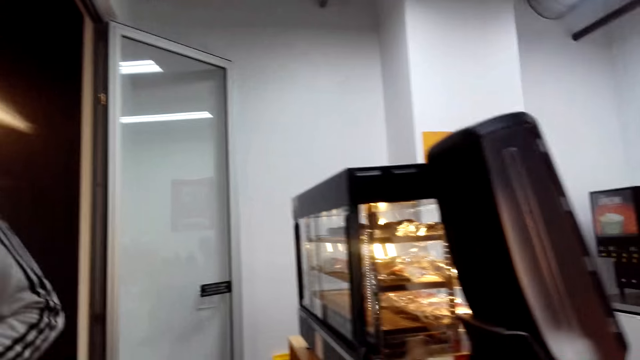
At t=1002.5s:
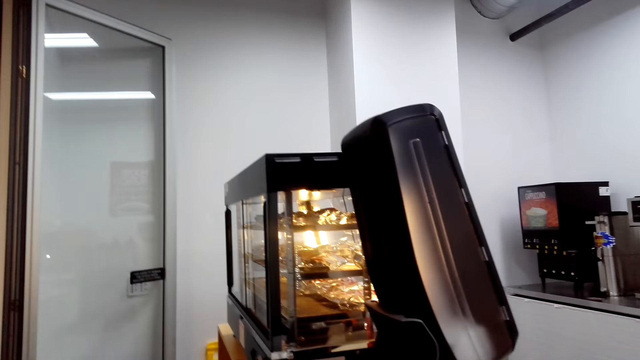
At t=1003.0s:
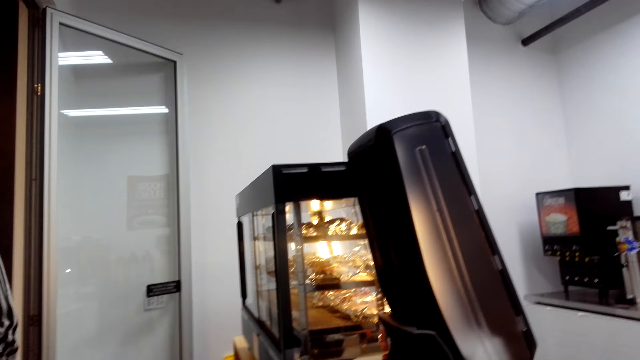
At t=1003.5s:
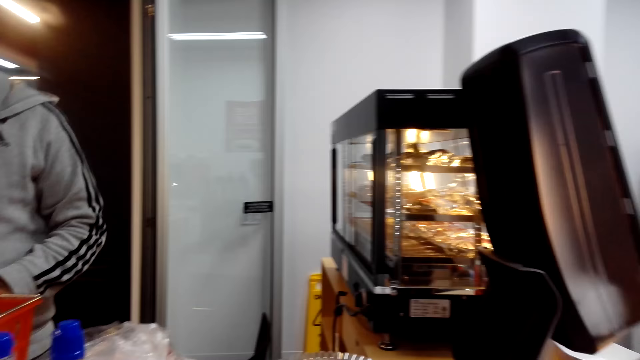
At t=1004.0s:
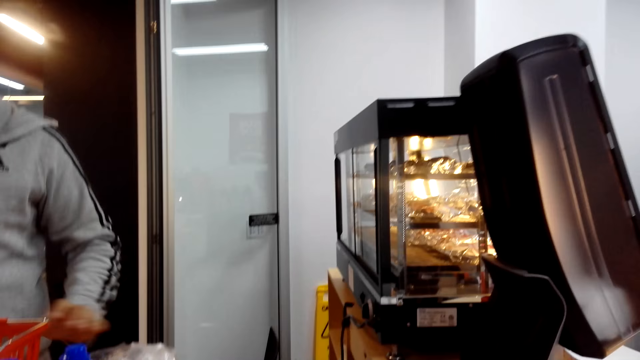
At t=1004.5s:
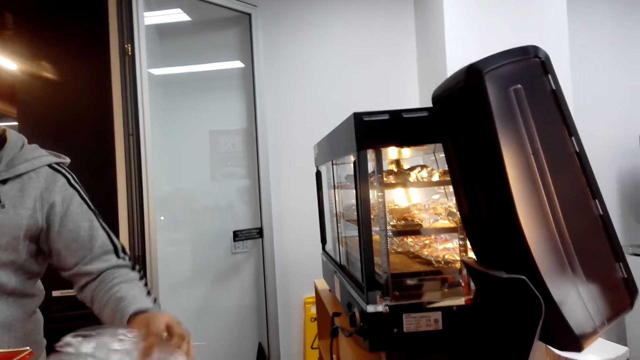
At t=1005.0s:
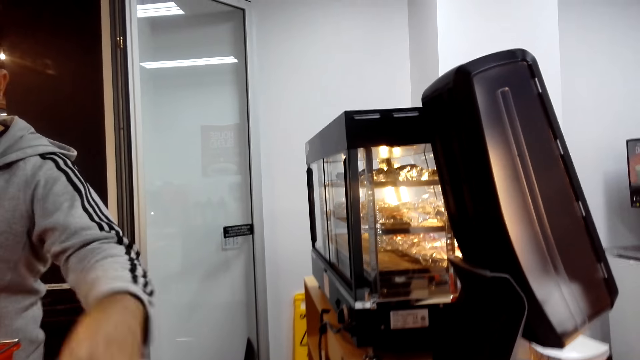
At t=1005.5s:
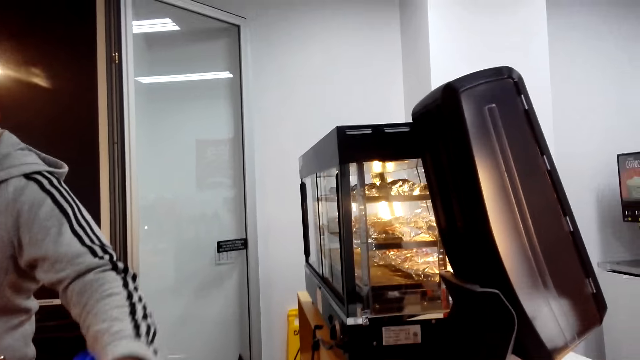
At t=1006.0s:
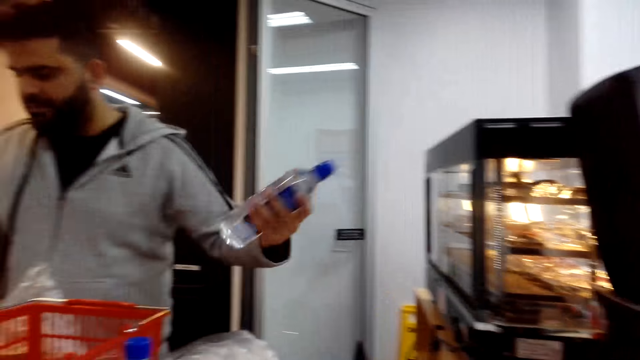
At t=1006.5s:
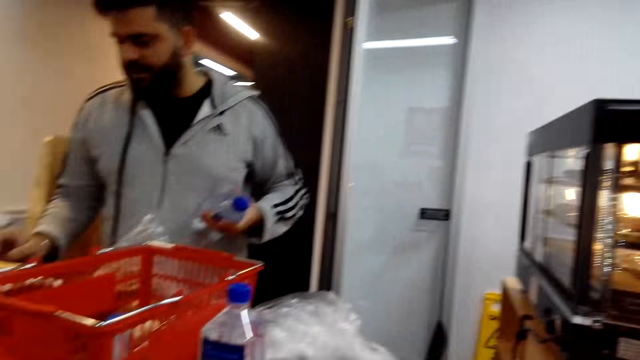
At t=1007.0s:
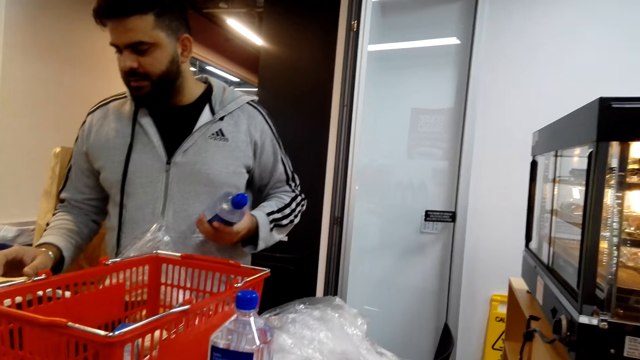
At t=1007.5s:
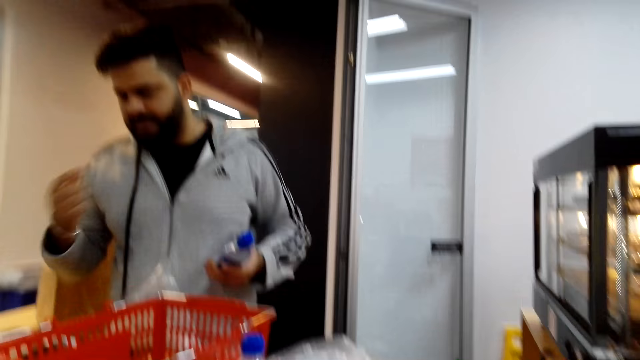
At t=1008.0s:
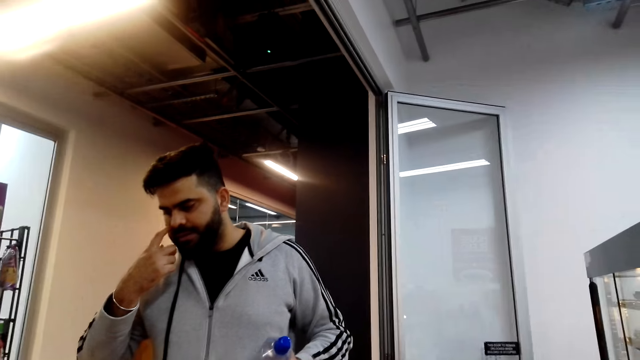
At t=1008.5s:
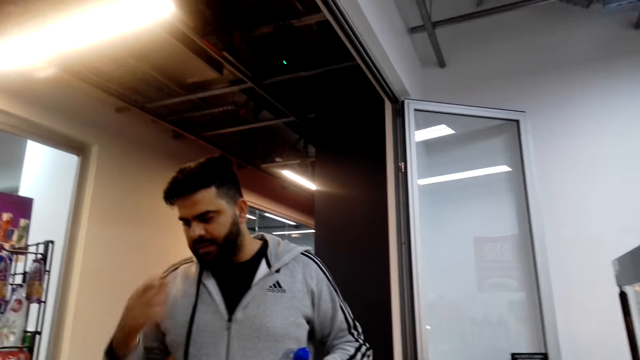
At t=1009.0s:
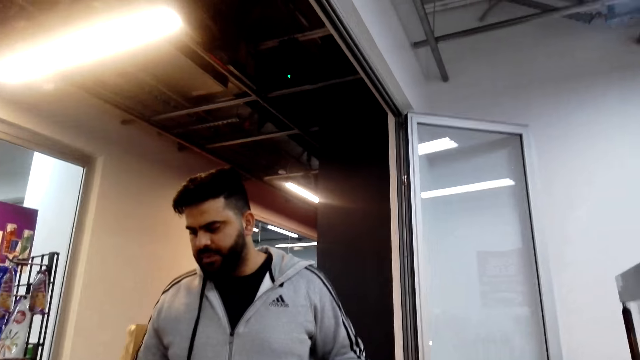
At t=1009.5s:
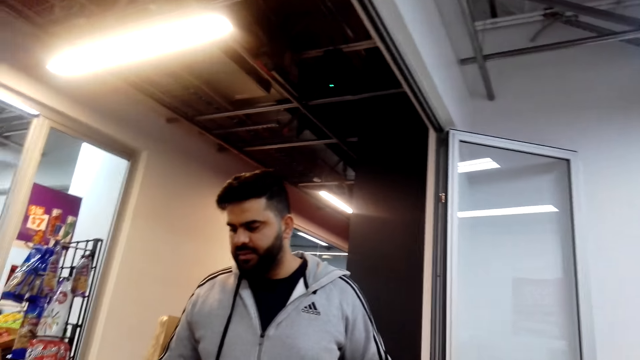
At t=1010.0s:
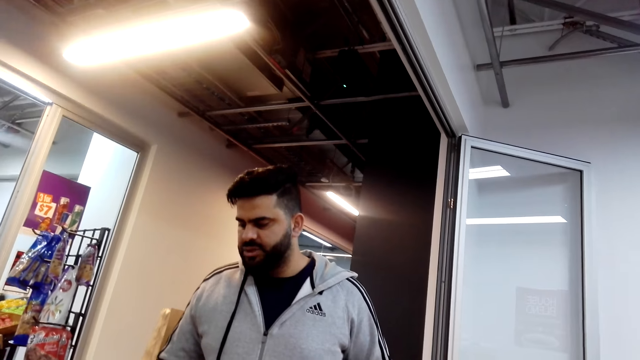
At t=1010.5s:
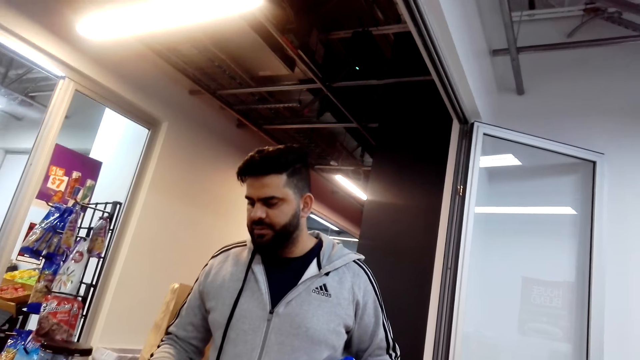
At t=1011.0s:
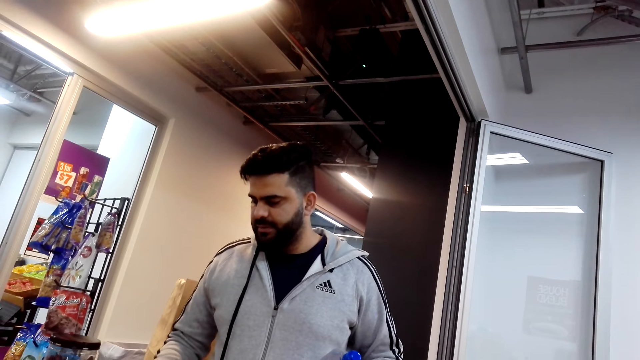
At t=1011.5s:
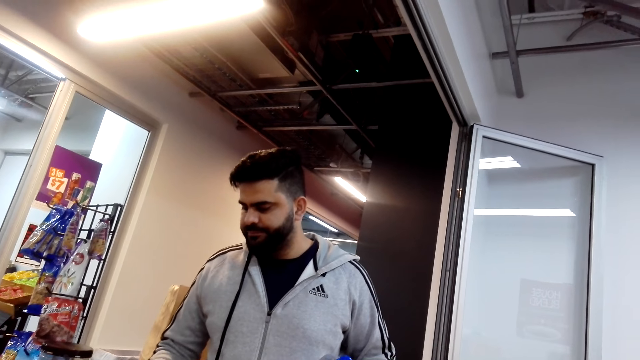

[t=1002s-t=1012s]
The camera wearer looks around. A cashier picks up a water bottle. The cashier scratches his face.

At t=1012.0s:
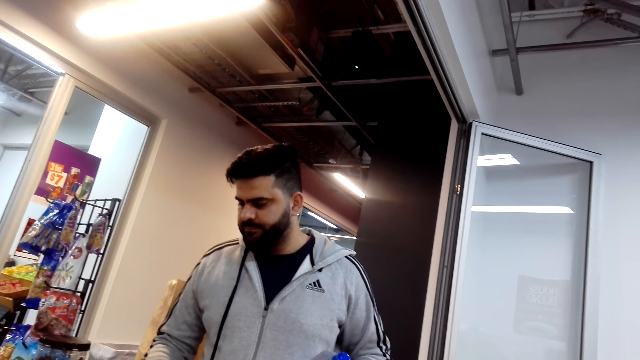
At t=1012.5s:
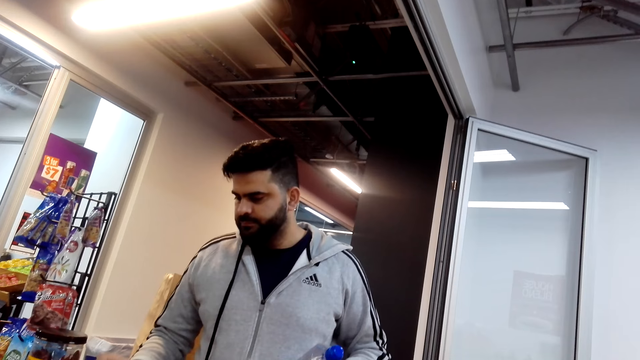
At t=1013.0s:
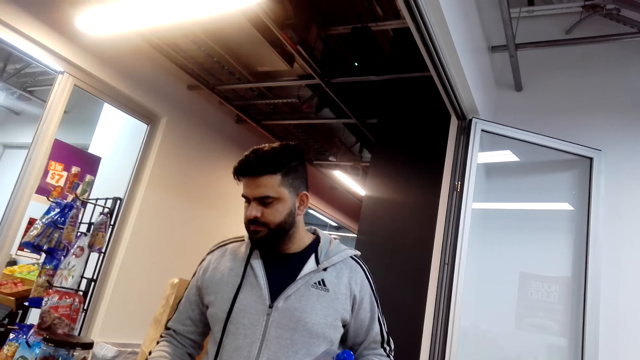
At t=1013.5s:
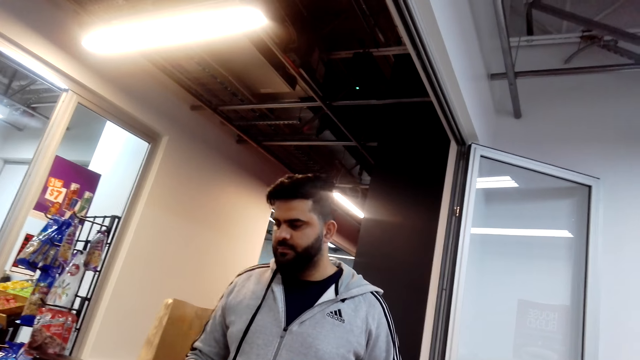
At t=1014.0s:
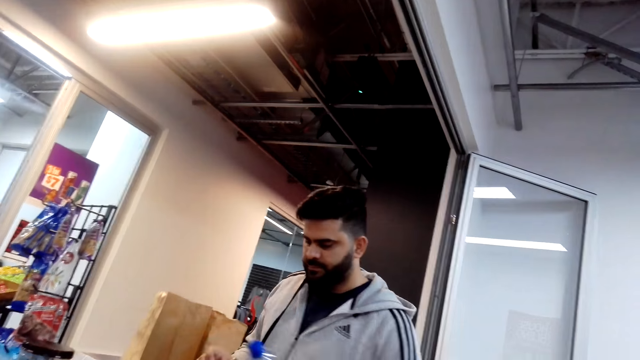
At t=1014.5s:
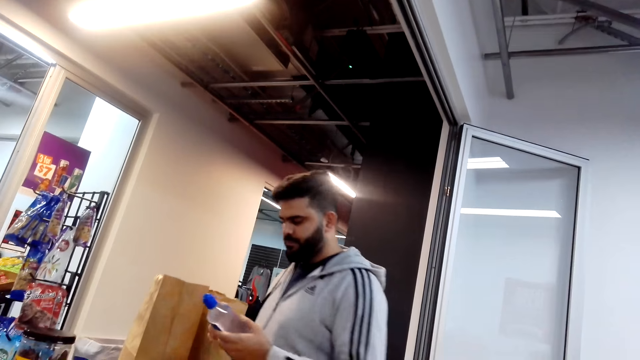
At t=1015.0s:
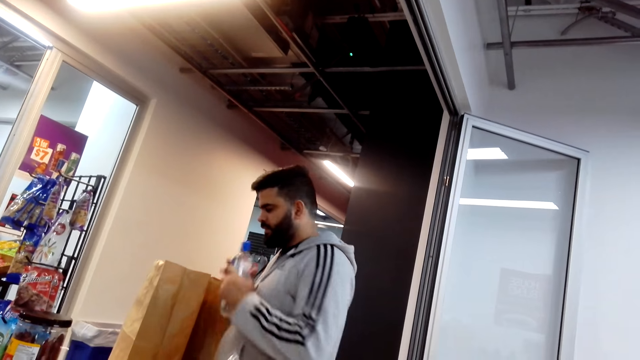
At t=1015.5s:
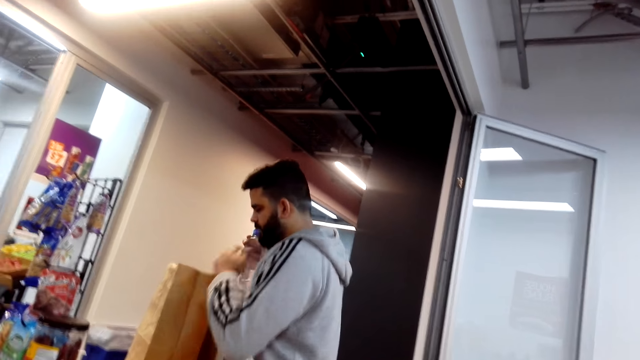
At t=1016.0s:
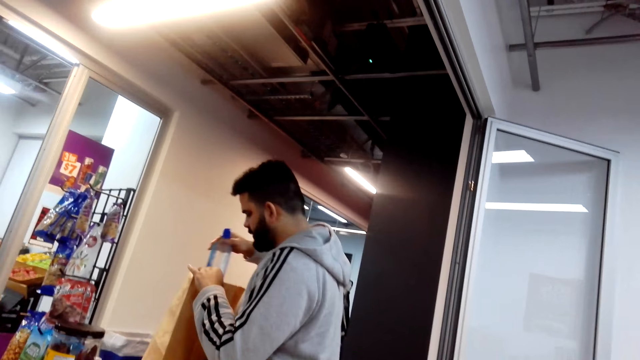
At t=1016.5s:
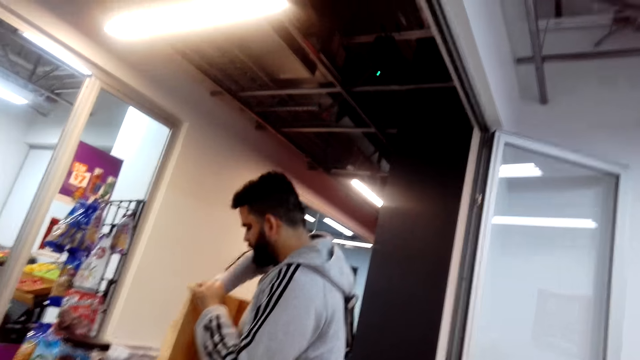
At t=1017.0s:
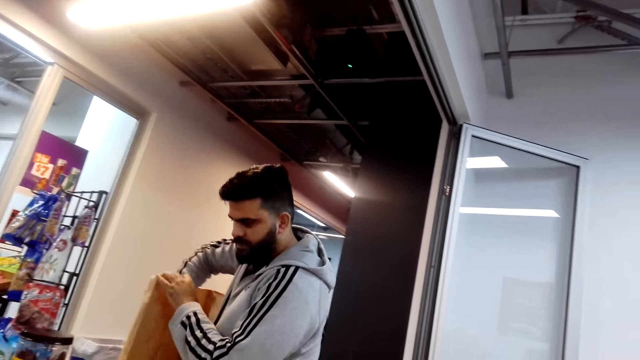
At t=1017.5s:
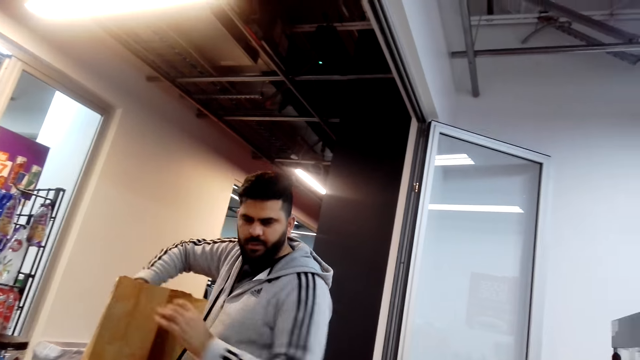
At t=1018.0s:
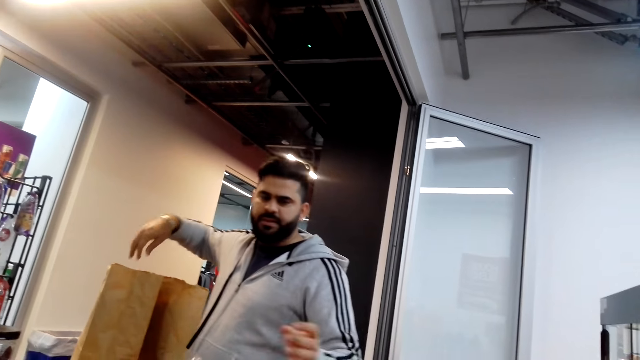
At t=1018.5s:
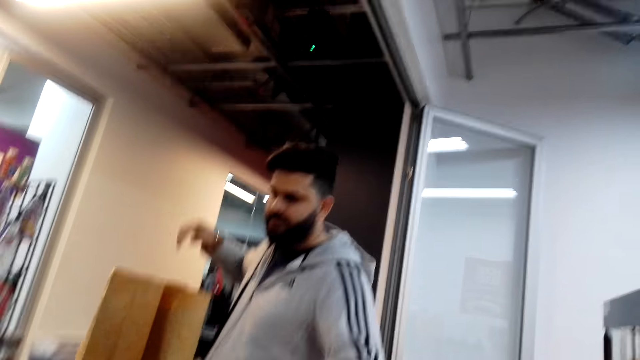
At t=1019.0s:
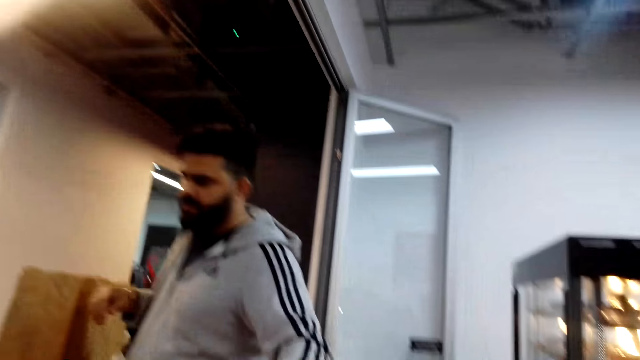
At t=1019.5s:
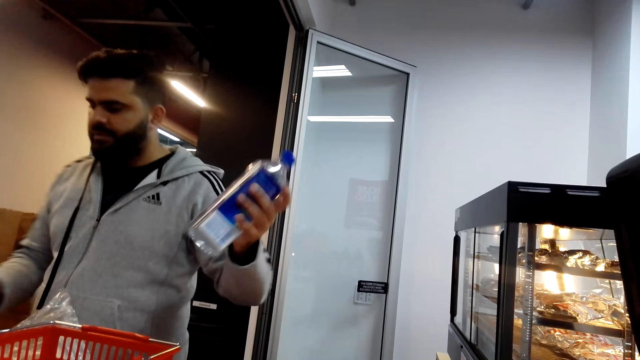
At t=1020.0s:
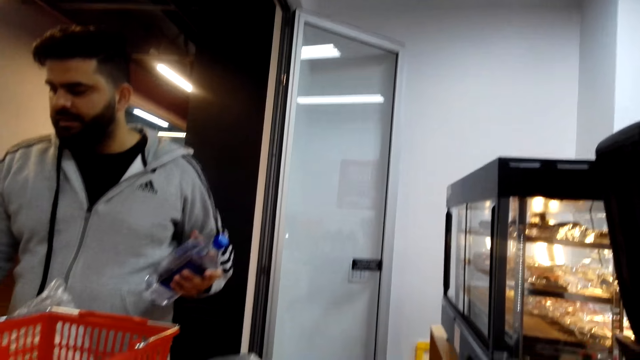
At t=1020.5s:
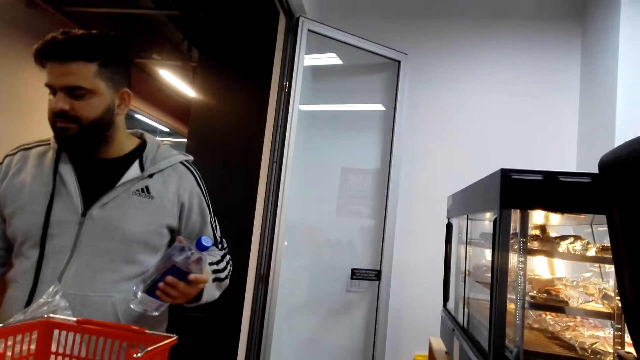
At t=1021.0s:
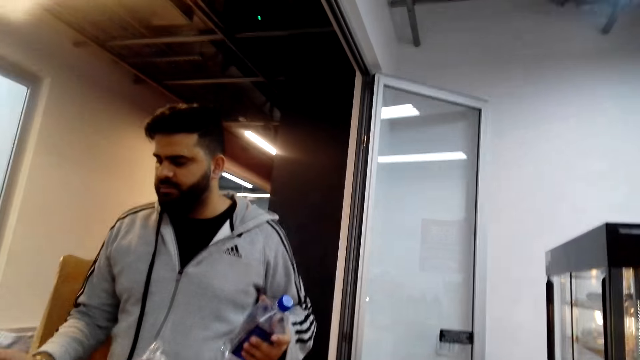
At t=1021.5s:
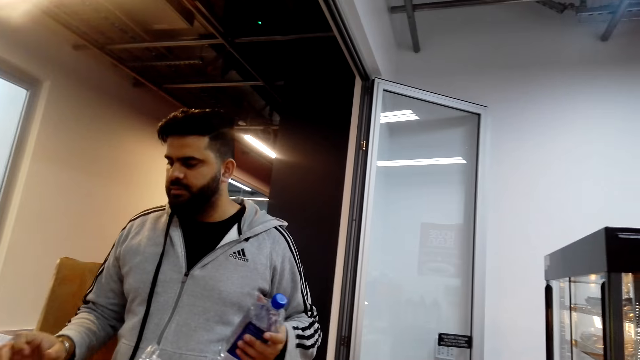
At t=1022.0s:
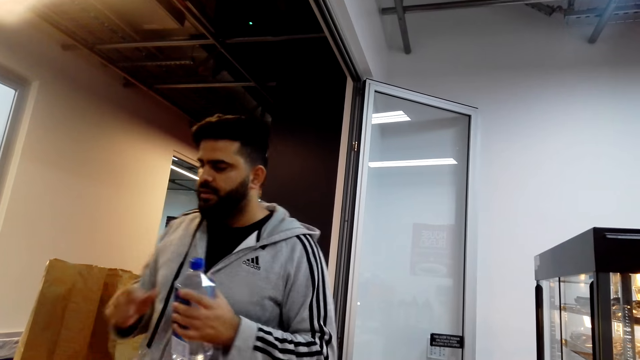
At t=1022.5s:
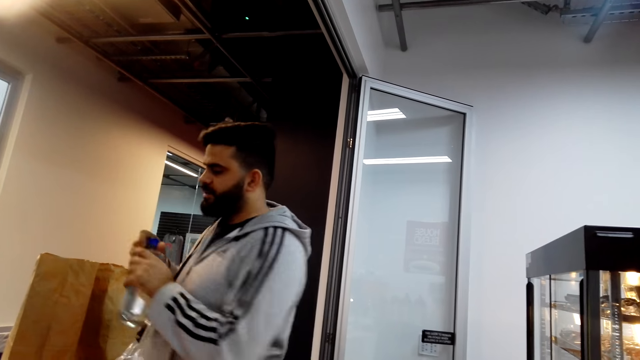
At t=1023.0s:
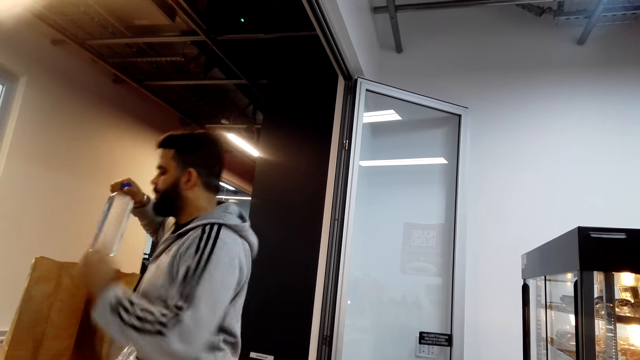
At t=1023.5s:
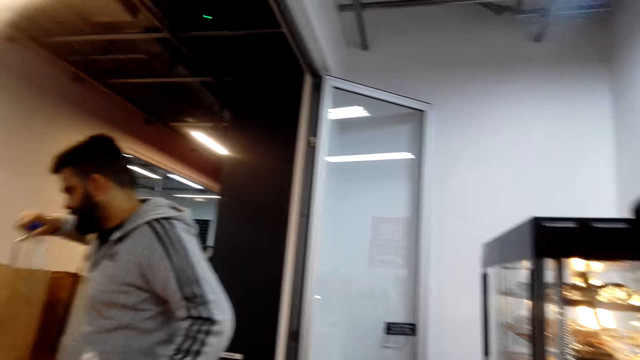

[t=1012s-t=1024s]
A cashier presses a cash register. The camera wearer puts a water bottle in a paper bag. The cashier packs products in the paper bag.
